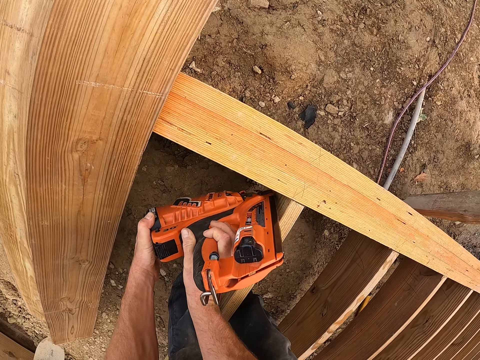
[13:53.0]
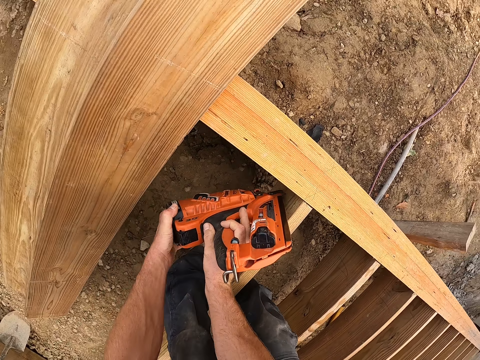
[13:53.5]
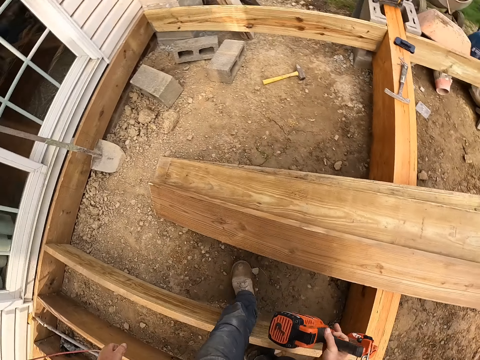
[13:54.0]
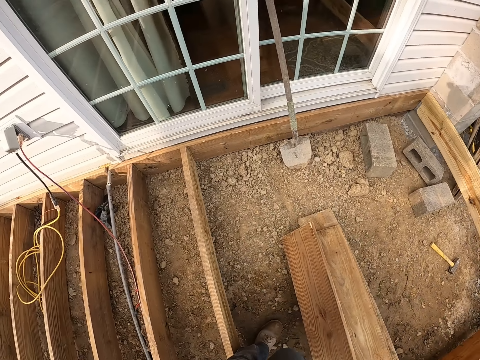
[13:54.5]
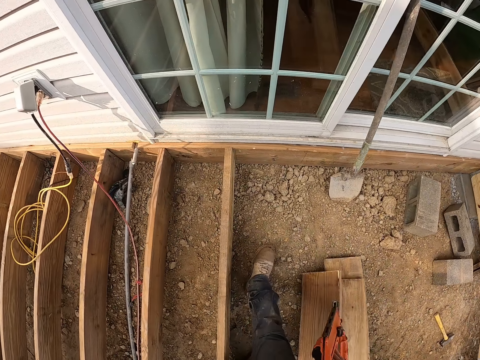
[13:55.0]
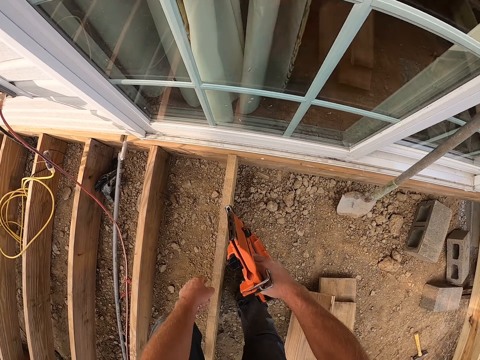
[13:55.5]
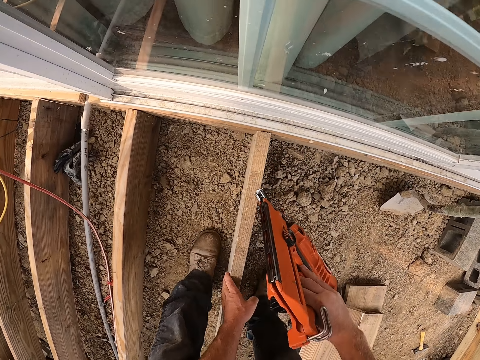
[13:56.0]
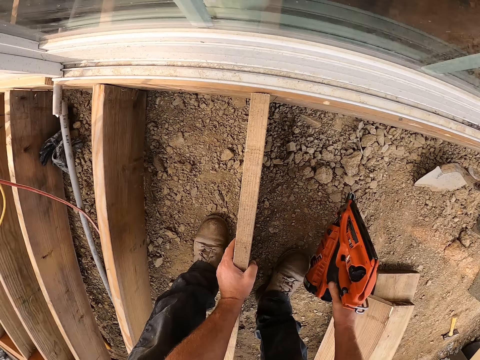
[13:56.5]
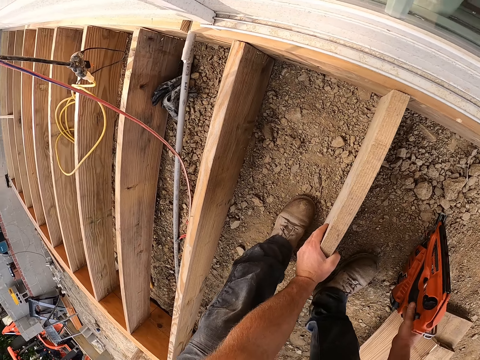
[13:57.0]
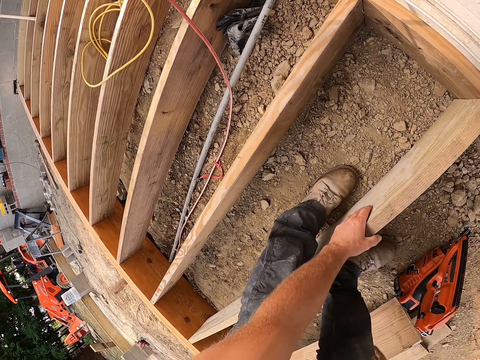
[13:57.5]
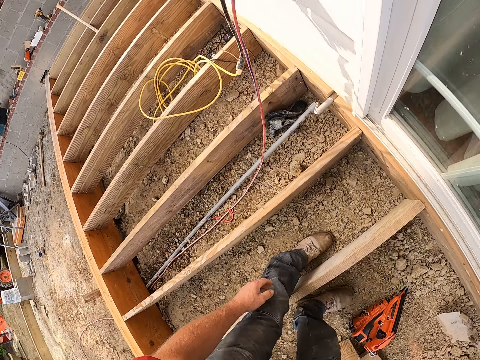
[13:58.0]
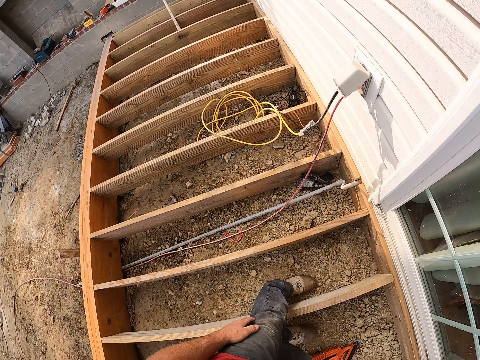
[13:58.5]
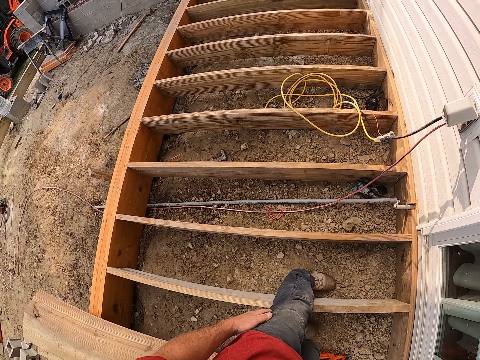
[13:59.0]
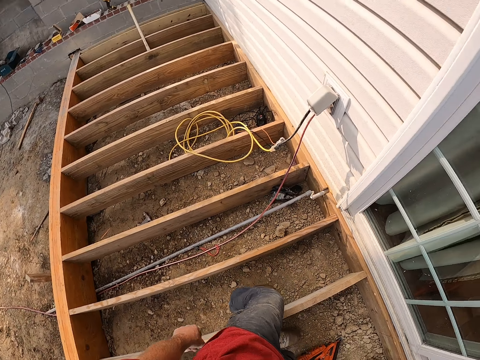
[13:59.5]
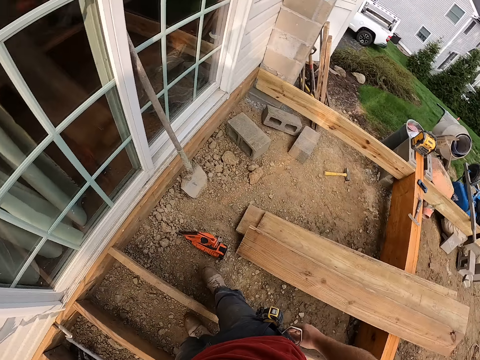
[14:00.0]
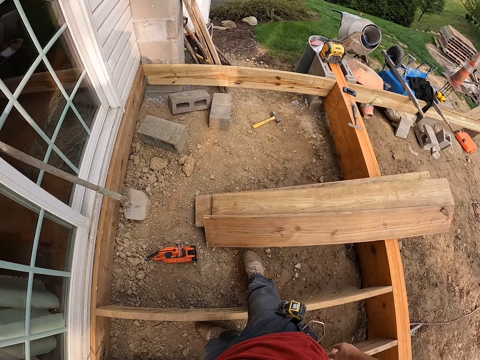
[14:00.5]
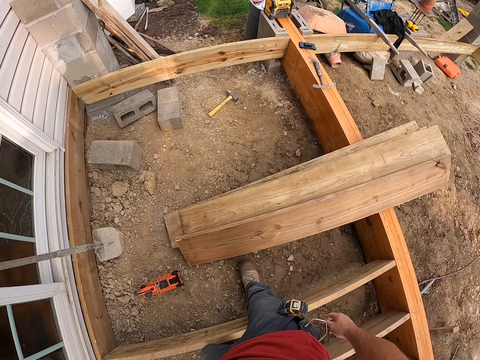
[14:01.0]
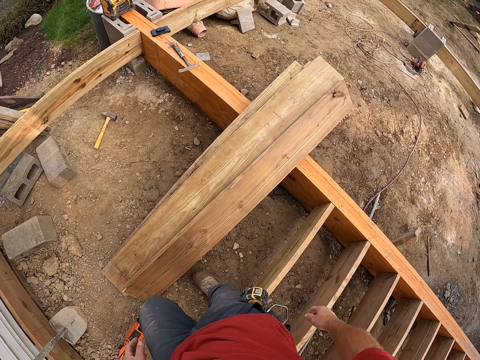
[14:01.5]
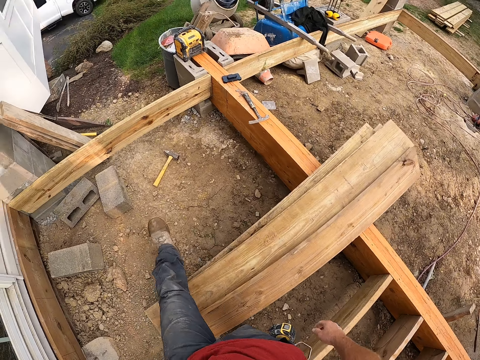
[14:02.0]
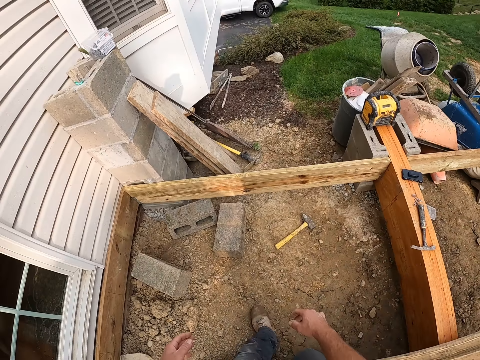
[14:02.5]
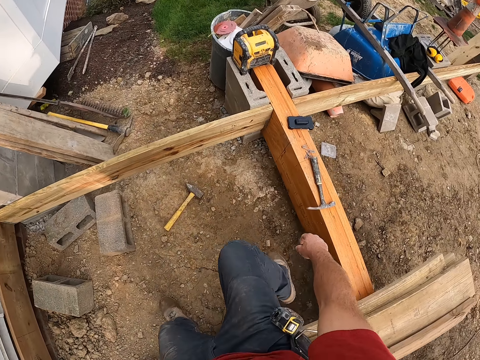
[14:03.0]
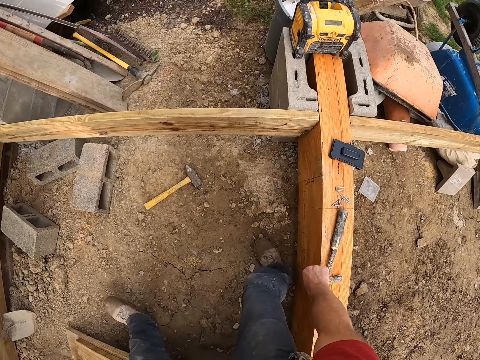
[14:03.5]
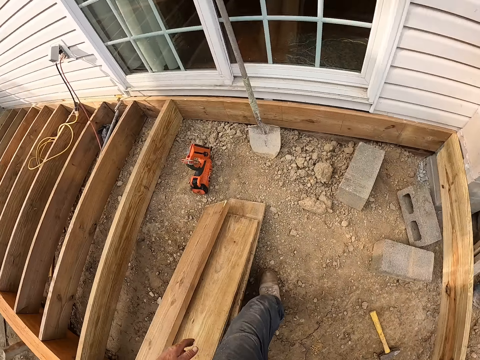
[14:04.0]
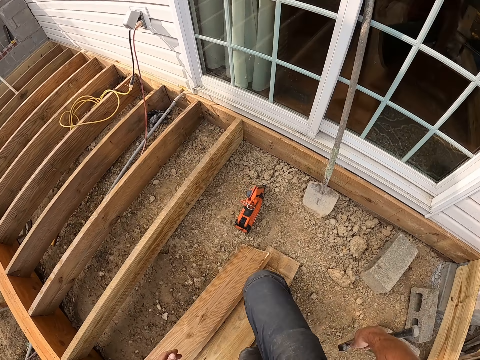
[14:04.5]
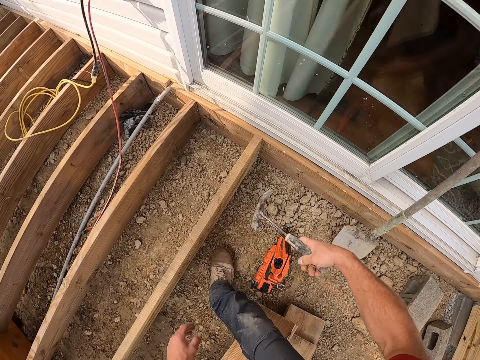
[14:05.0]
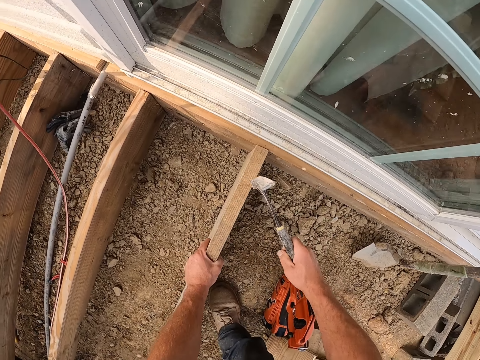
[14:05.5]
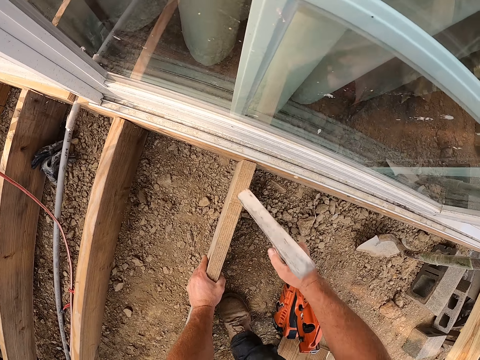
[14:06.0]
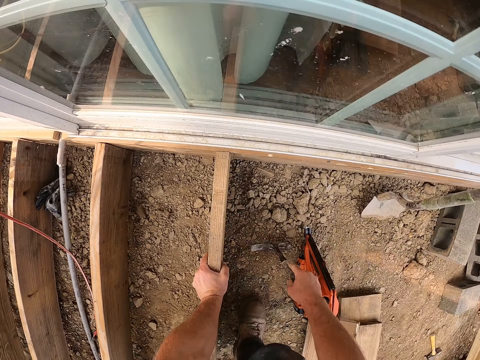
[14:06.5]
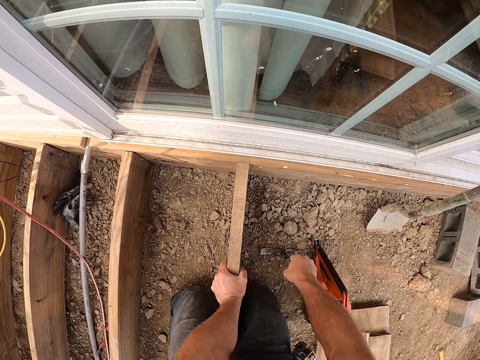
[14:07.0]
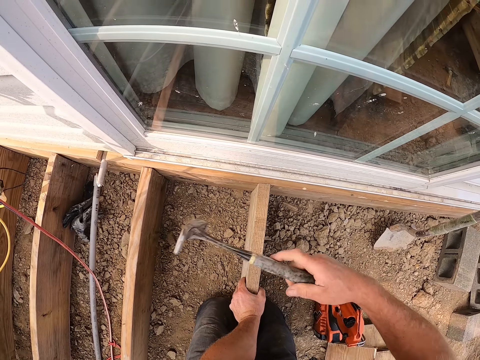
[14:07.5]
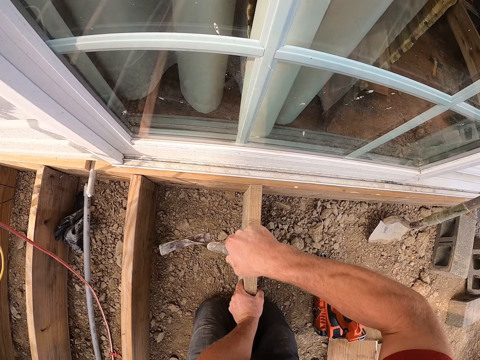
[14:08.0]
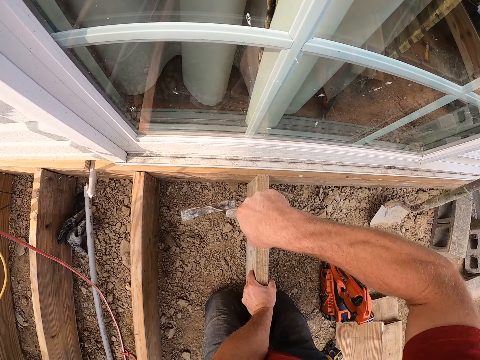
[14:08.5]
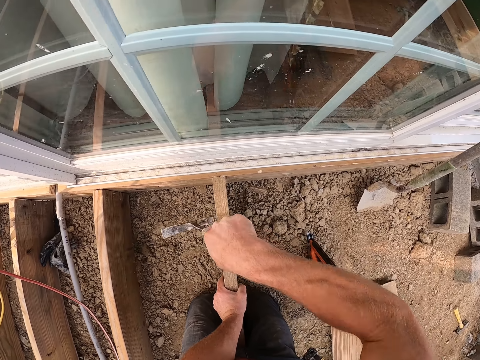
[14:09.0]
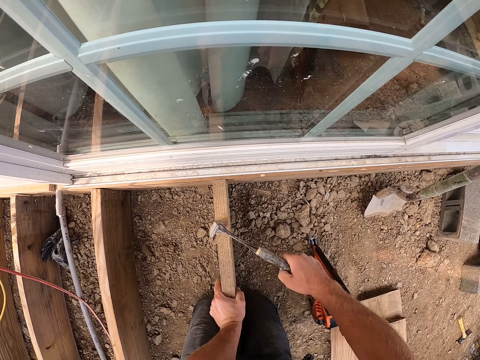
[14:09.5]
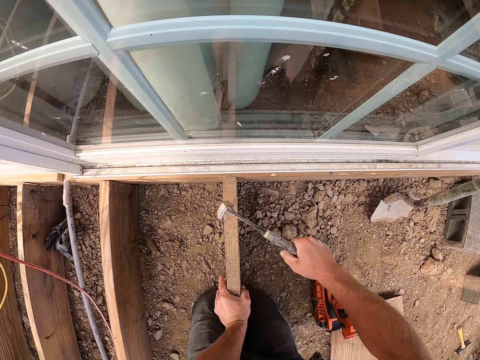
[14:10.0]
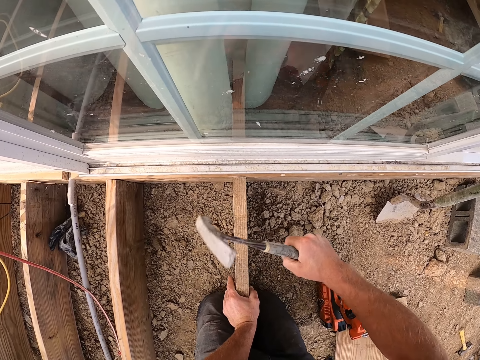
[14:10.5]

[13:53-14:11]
The camera wearer stands up, turns around and bends down. They hold the wood. They place the nail gun or drill machine on the ground. They stand up. They look around the wooden foundation house. They walk around the wooden foundation house. They pick up the hammer on the wooden frame. They turn around. They walk around the wooden foundation house. They bend down. They hold the piece of wood. They knock the piece of wood with the hammer. They kneel on the ground. They knock the piece of wood with the hammer.

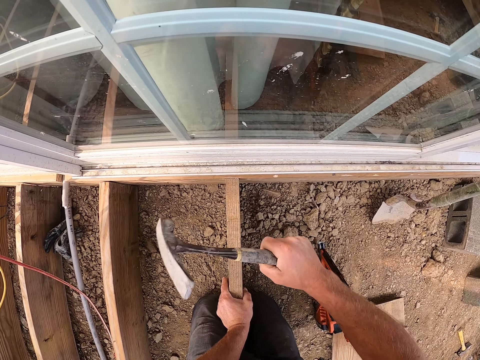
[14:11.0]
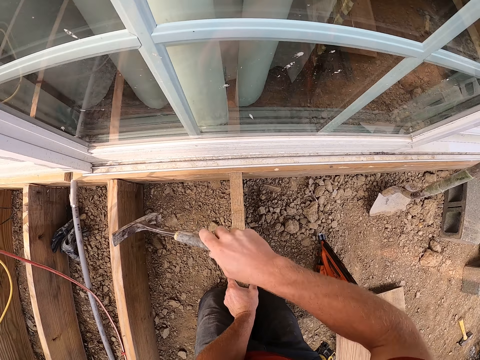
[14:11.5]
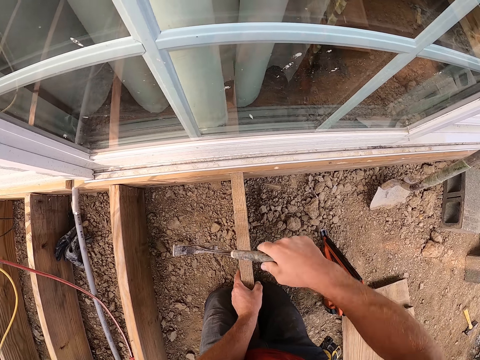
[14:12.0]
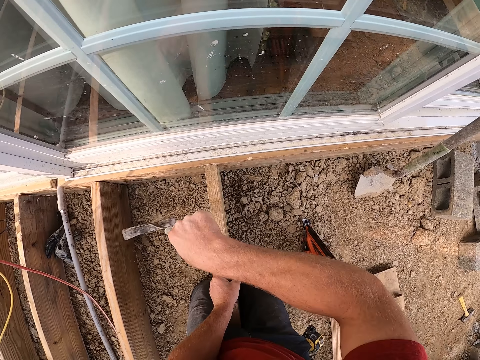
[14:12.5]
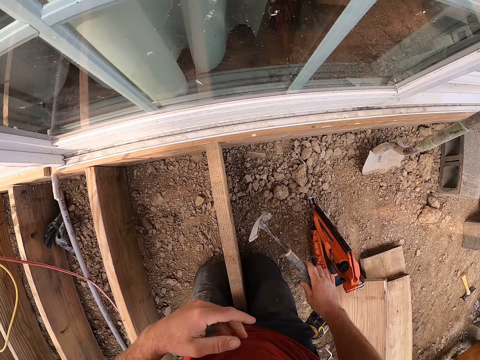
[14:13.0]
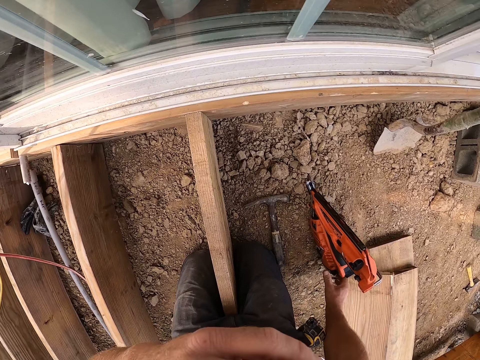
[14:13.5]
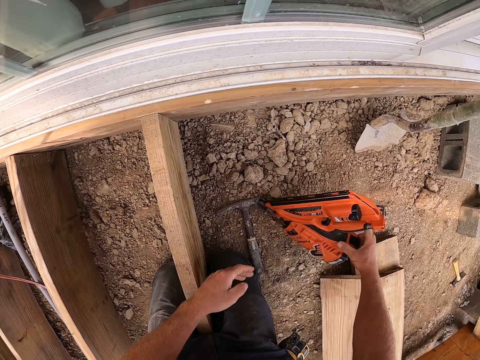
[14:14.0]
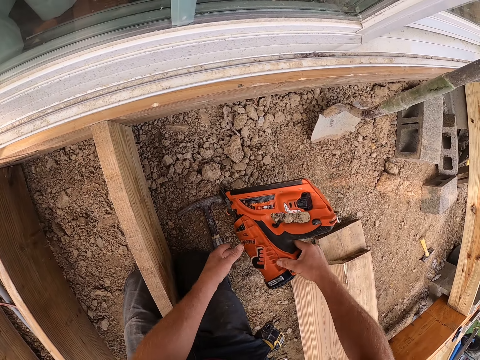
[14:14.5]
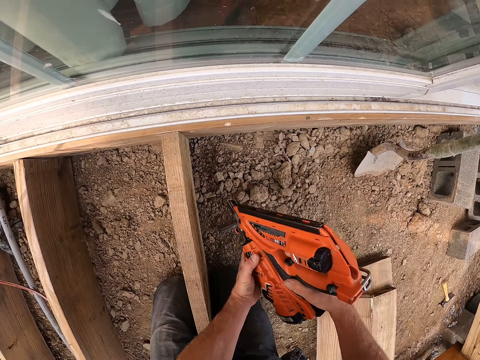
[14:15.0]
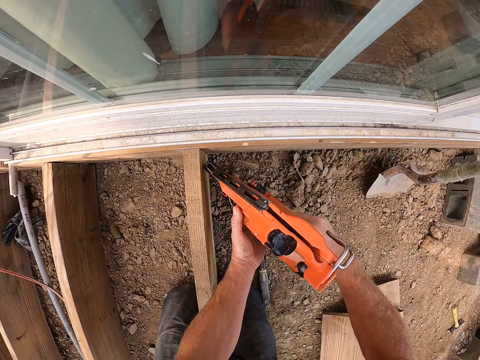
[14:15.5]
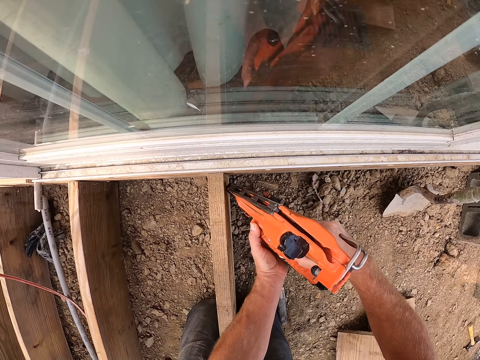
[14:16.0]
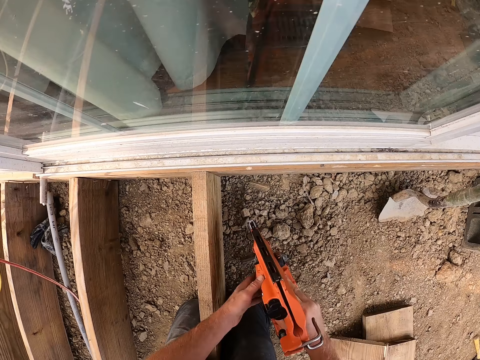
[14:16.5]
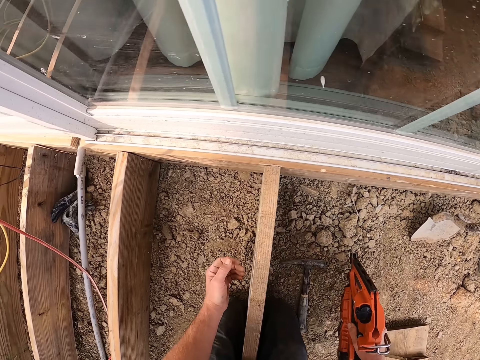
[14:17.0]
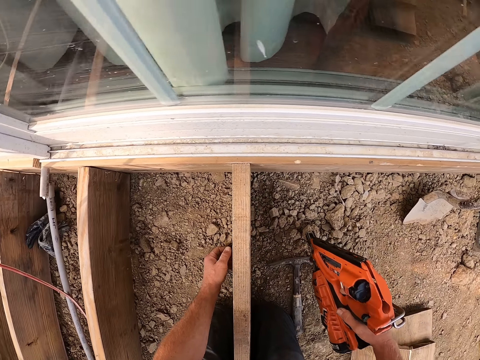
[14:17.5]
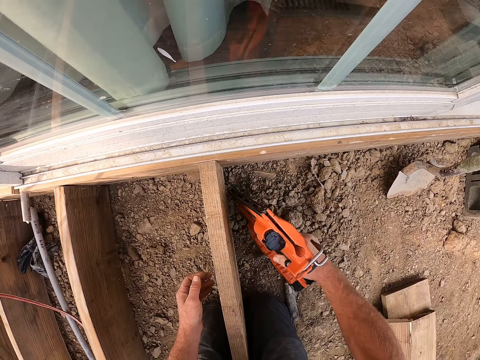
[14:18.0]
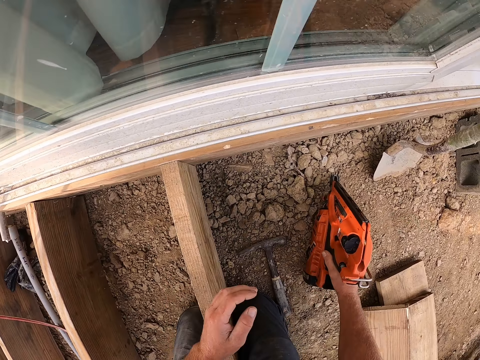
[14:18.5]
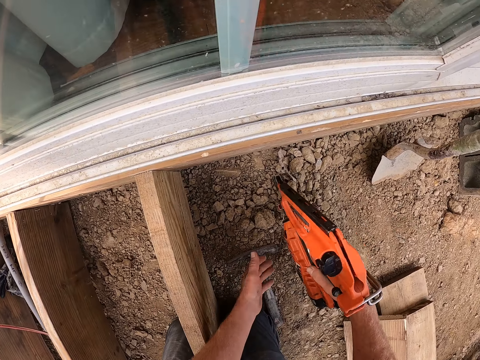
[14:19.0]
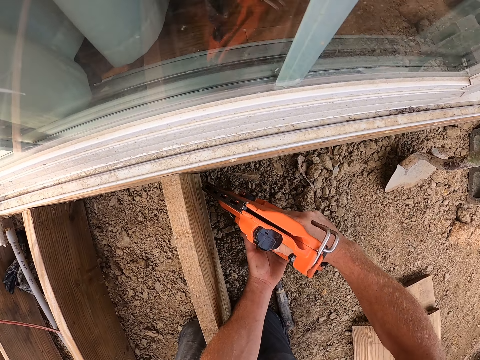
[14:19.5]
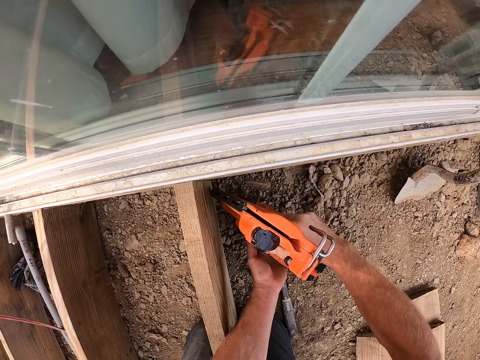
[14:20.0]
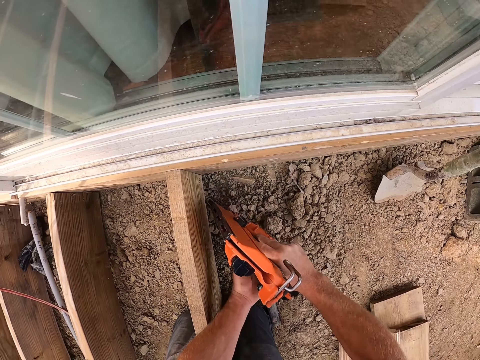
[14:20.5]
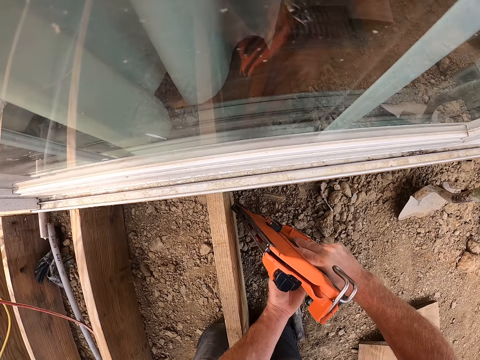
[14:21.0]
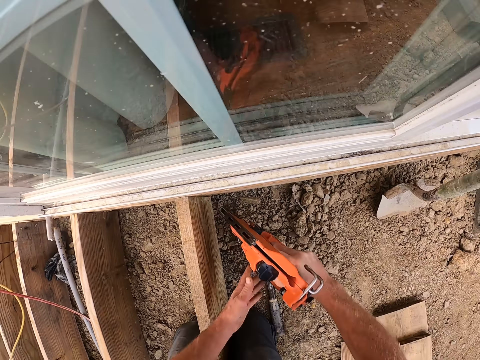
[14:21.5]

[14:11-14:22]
The camera wearer drops the wooden plank. They hold something. They pick up the drill machine or nail gun from the floor. They hold the nail gun. They screw the wooden plank to the wooden frame with the drill machine. They hold the piece of wood. They knock the piece of wood with the nail gun. They check the piece of wood. They hold the nail gun. They drive nails into the piece of wood.
